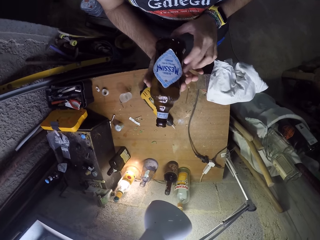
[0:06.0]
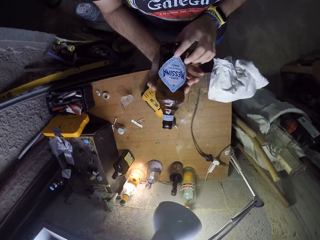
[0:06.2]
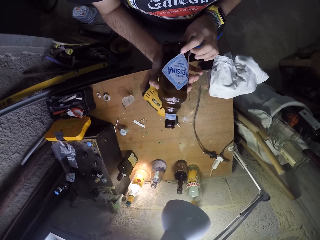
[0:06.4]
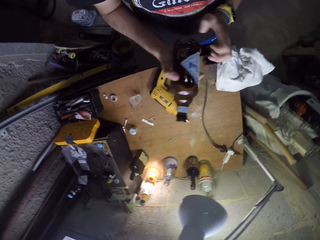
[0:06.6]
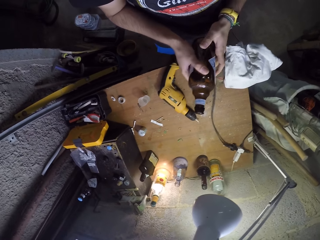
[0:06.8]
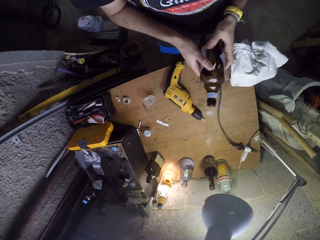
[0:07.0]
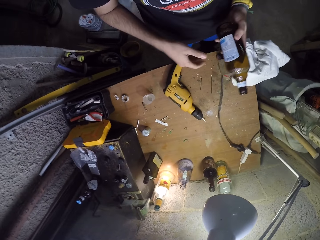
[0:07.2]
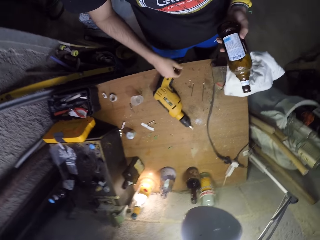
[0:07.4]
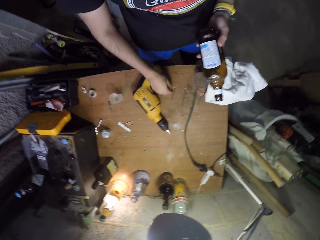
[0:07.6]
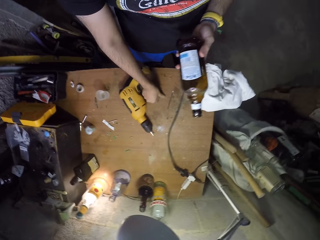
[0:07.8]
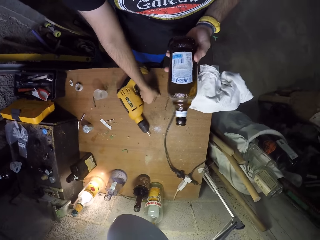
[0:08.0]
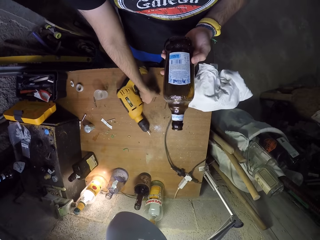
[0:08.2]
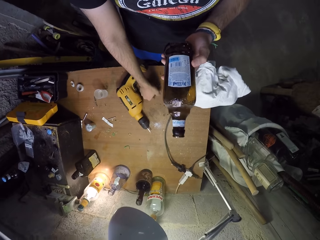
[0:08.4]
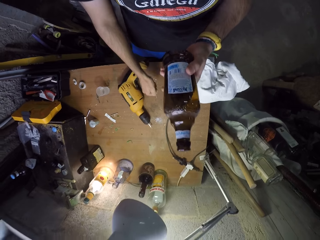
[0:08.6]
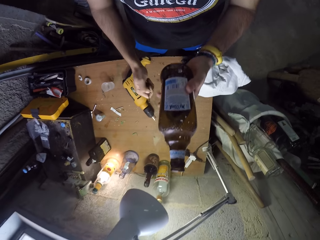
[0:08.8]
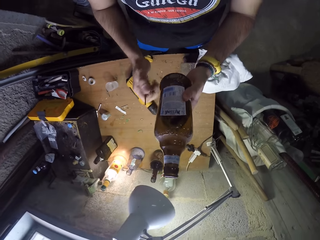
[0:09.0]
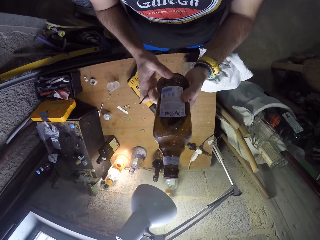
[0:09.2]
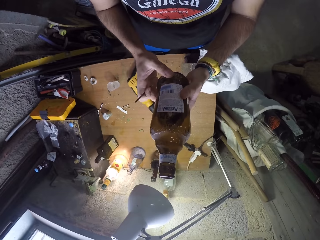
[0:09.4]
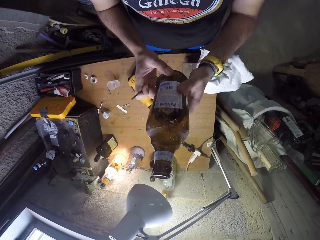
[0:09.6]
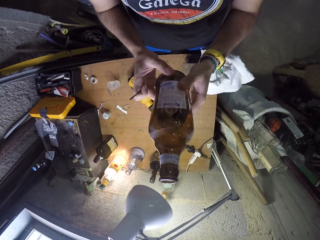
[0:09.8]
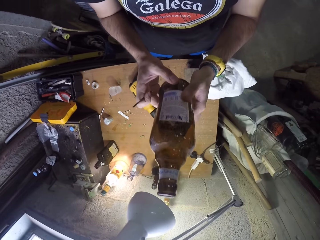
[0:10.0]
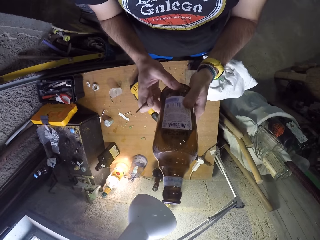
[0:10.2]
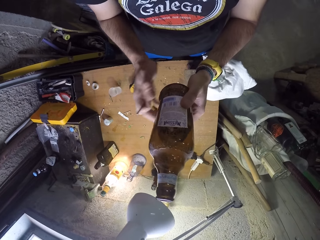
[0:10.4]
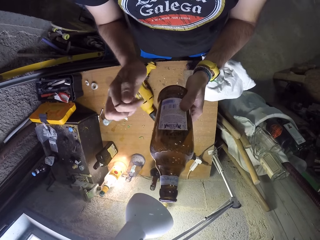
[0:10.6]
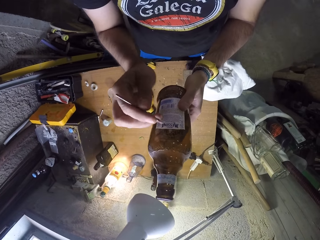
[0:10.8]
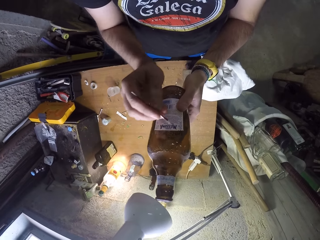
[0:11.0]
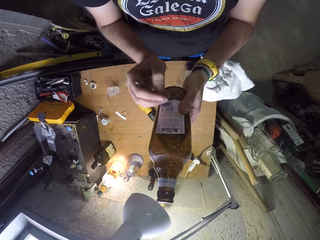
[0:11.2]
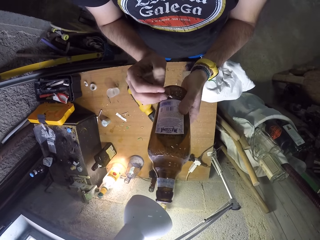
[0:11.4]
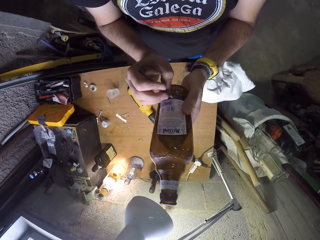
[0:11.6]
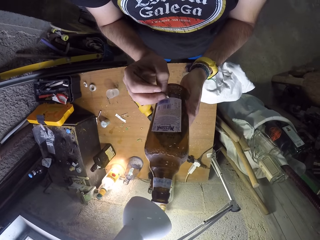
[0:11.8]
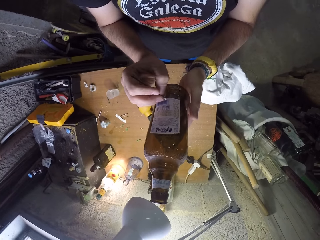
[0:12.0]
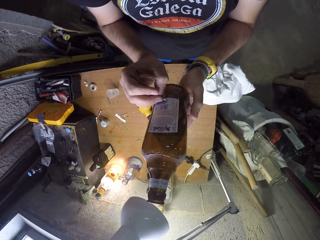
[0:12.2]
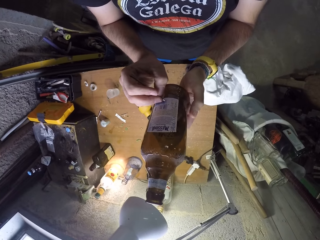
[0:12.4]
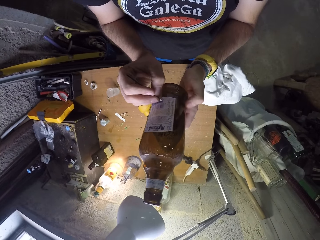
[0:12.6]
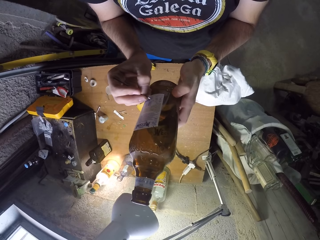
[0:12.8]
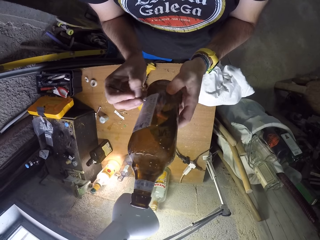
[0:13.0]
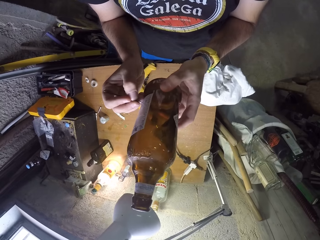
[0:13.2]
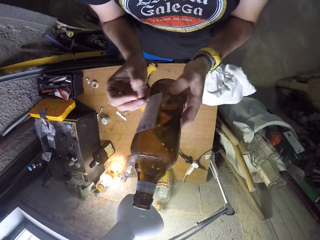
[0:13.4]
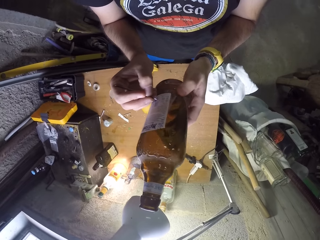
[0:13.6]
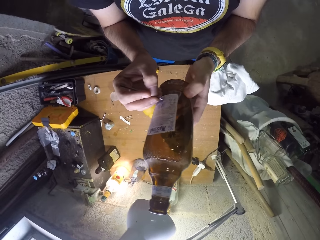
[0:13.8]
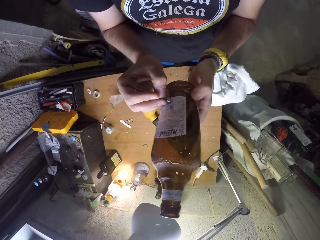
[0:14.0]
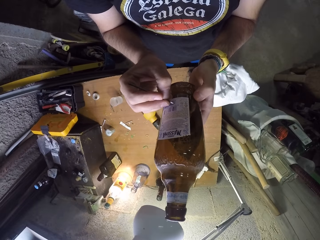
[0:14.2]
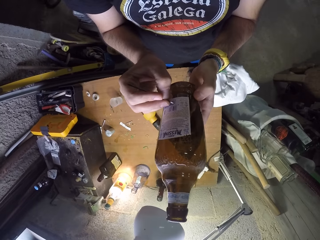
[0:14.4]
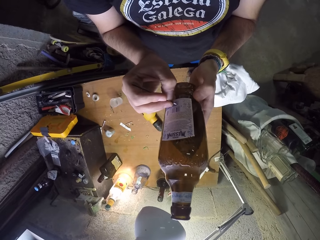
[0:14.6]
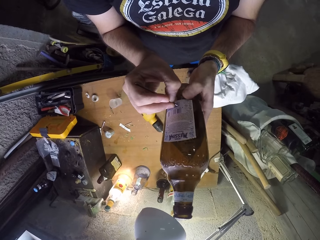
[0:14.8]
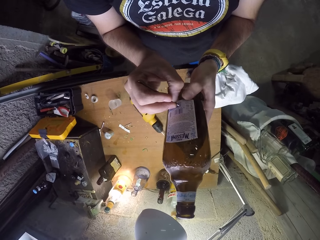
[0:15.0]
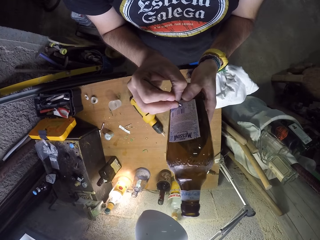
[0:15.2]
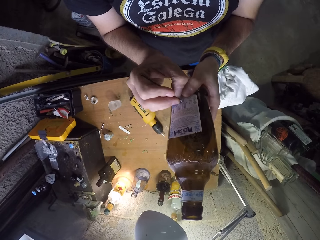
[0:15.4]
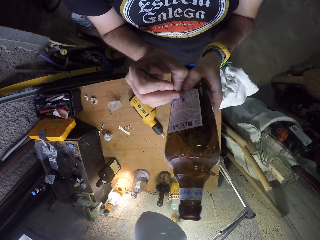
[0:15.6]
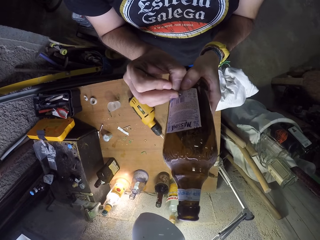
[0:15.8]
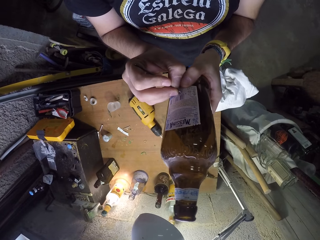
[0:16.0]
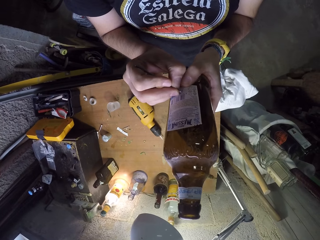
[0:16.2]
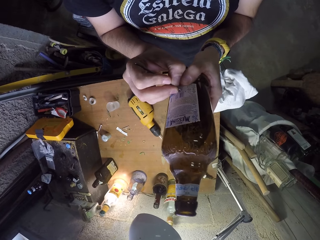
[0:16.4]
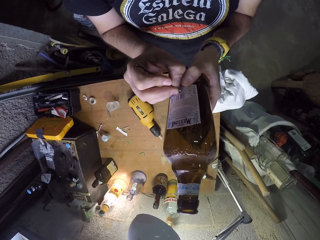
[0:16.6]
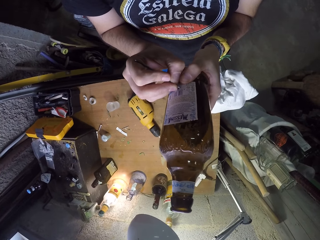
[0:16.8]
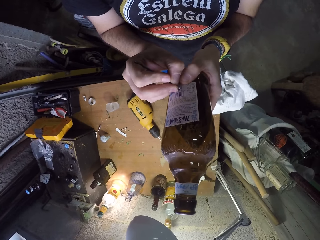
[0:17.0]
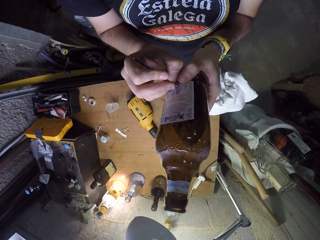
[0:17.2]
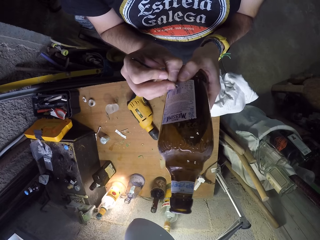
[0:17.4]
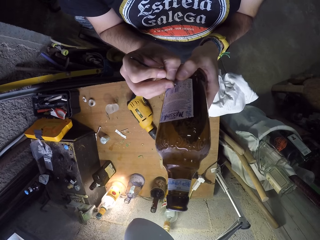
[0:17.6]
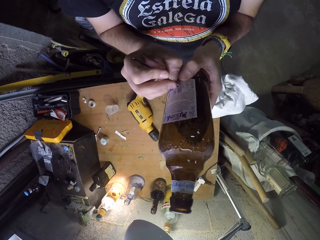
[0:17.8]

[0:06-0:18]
The camera wearer transfers the bottle to his left hand. He picks up a nail or pen on the work bench with his right hand. He holds the bottle with both hands. He removes the right hand from the bottle. He marks the surface of the bottle with the nail on his right hand.

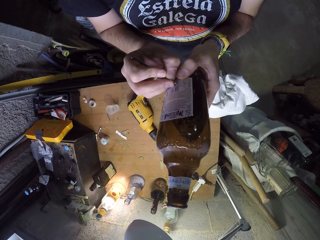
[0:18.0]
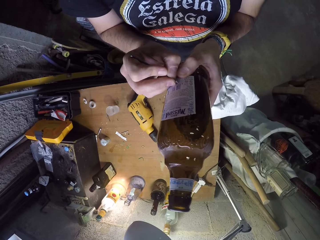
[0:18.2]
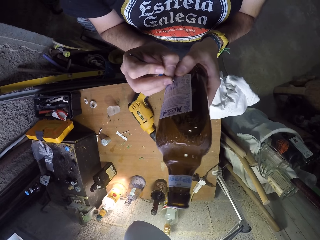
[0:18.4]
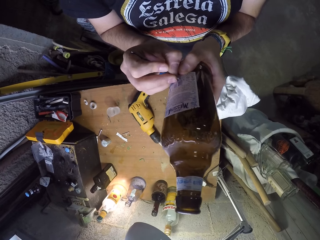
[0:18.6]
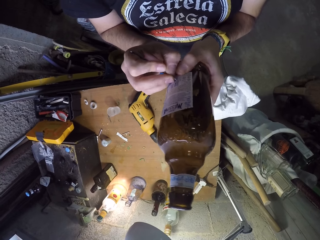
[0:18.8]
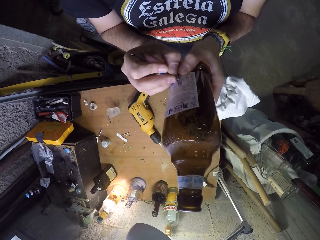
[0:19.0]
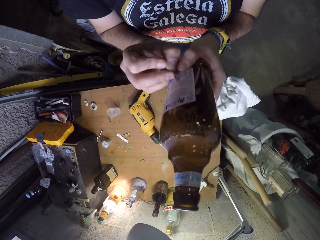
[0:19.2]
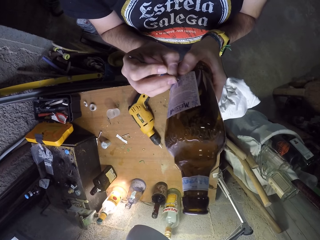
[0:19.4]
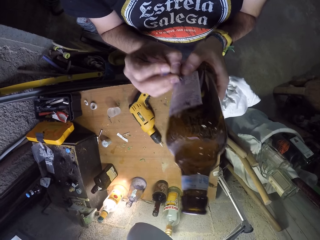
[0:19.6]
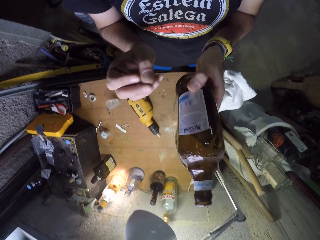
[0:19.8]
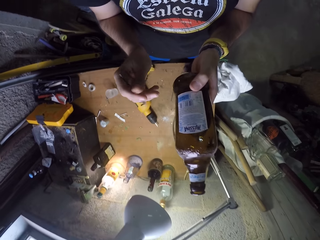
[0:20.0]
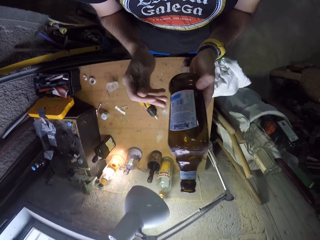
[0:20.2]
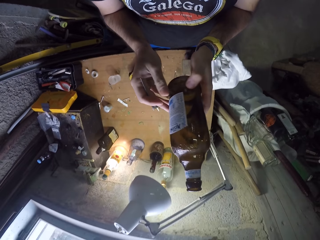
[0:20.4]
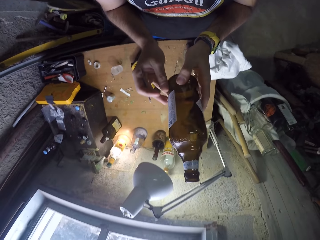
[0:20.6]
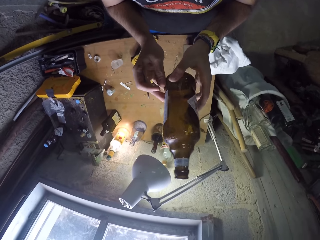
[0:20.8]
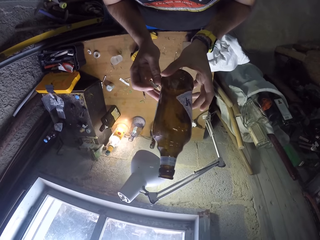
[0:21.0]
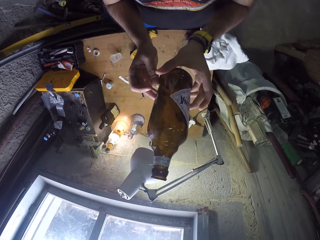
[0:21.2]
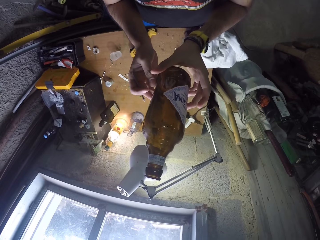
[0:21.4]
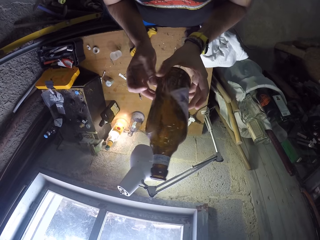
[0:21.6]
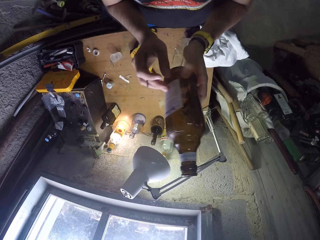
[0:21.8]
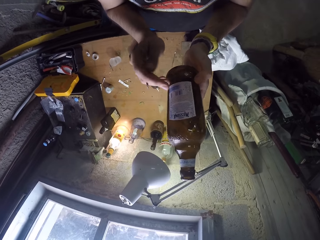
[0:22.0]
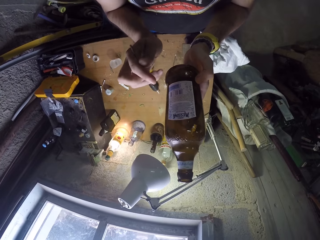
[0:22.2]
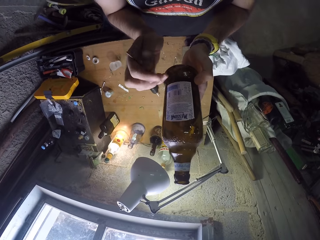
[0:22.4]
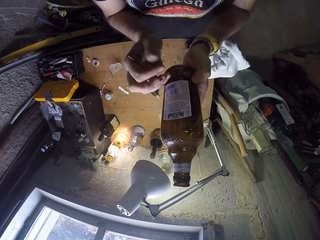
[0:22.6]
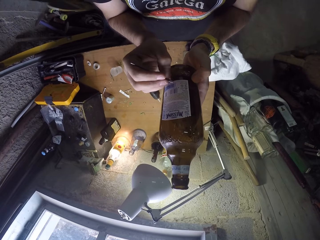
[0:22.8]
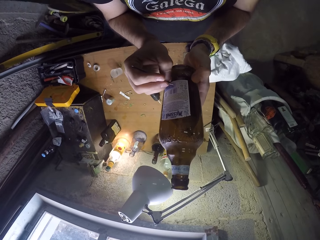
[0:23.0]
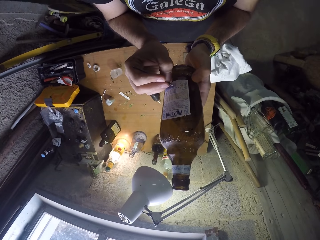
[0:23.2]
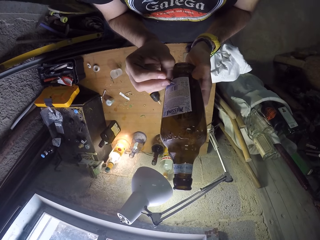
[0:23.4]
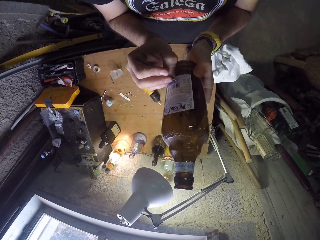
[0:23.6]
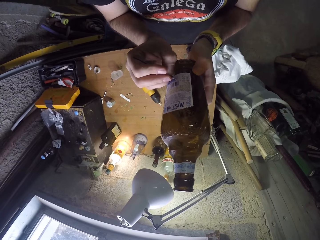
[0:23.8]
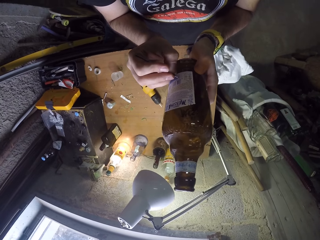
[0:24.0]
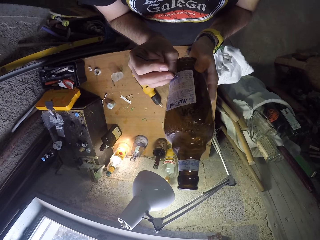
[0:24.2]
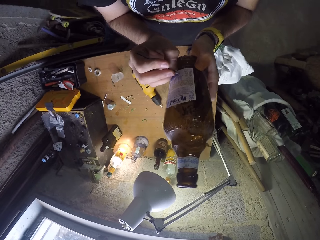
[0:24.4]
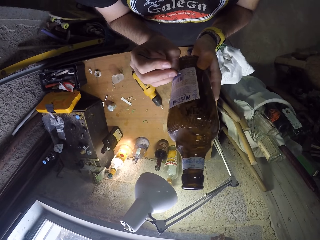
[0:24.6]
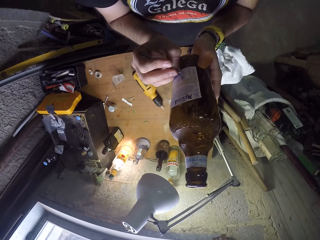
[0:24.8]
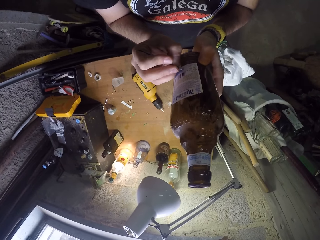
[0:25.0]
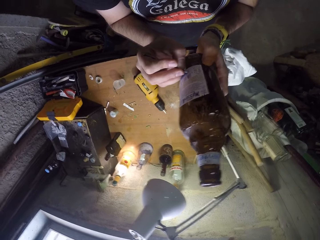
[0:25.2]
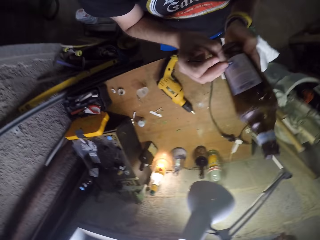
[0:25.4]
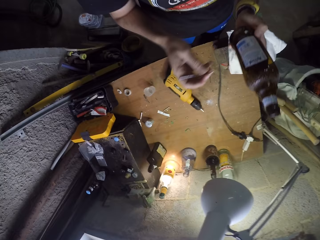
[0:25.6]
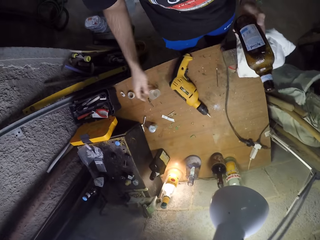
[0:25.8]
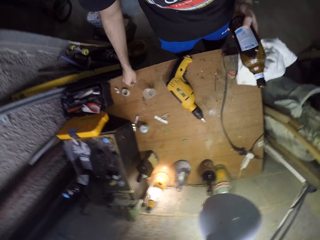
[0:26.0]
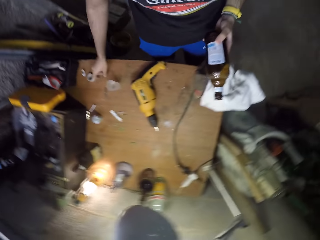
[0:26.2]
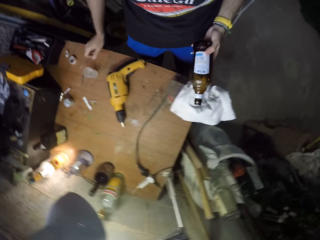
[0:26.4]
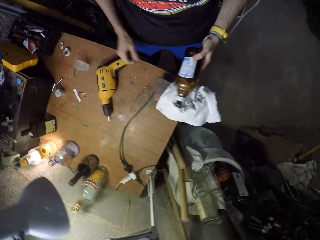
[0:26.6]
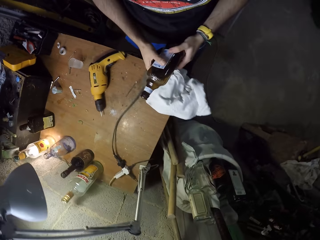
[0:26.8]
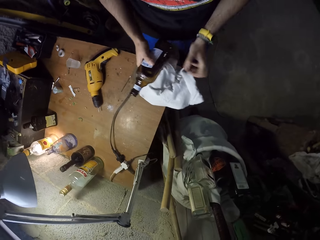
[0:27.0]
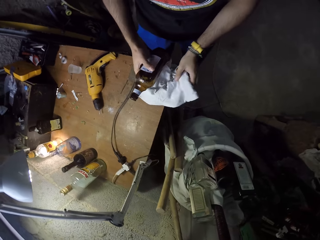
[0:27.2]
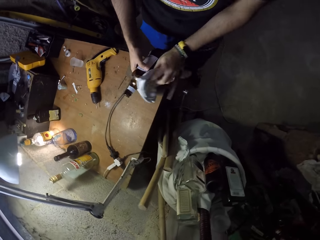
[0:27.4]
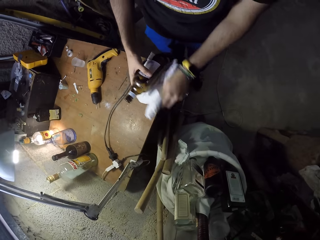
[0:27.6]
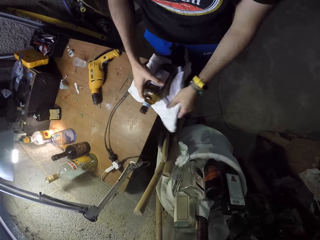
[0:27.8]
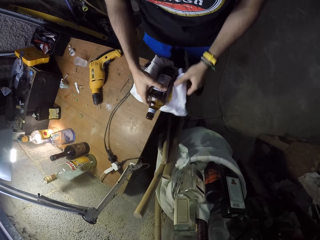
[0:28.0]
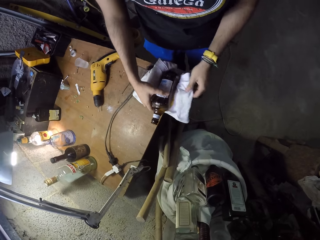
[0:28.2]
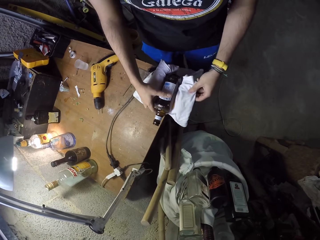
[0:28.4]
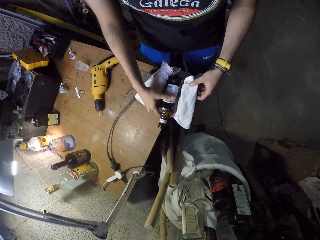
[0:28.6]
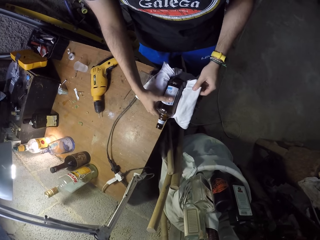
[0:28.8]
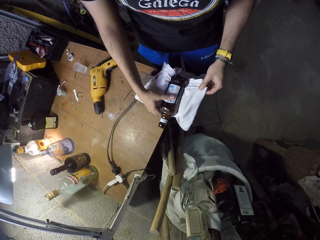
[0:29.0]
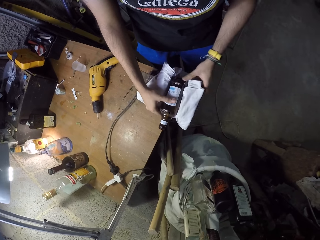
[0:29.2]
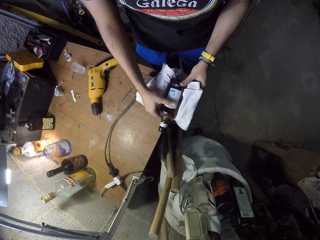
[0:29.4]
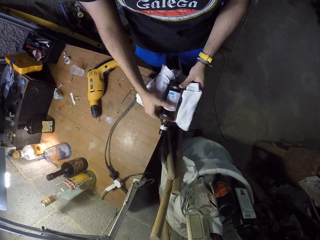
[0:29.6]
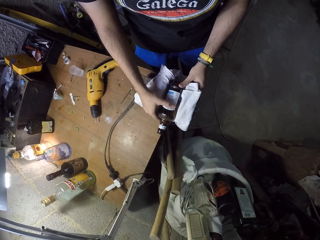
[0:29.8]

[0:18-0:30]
The camera wearer removes his right hand from the bottle. He holds the bottle with hands. He turns the bottle around. He marks the bottle using a pen or nail. He removes his hands from the bottle. He drops the nail on the work bench with his right hand. He holds the bottle with both hands. He removes his left hand. He holds a piece of white cloth with the left hand. He places the bottle in a vice with his right hand. He adjusts the white cloth using his left hand.
